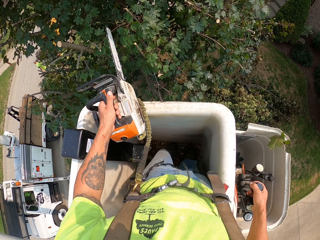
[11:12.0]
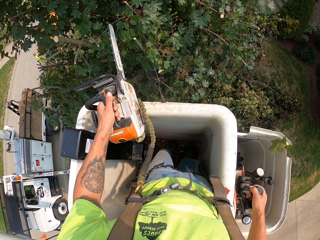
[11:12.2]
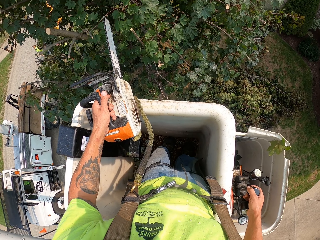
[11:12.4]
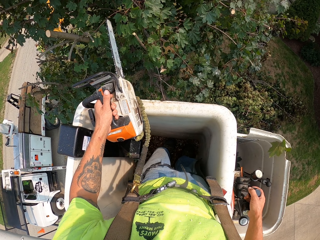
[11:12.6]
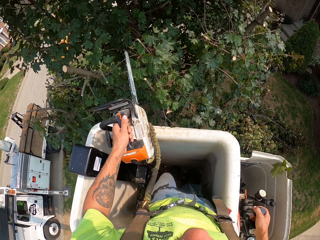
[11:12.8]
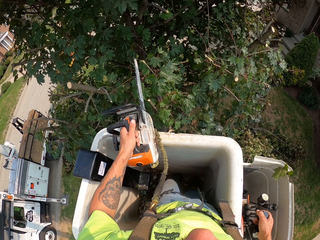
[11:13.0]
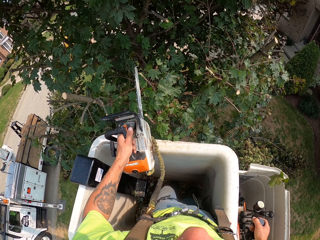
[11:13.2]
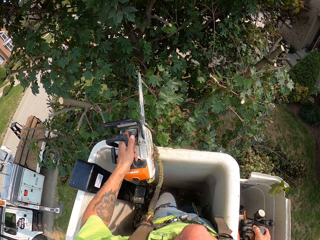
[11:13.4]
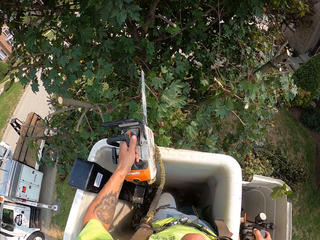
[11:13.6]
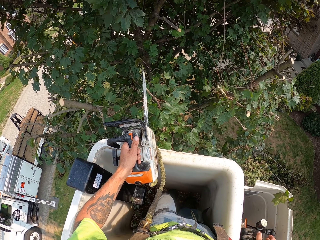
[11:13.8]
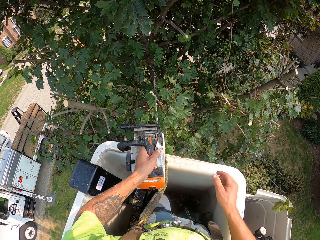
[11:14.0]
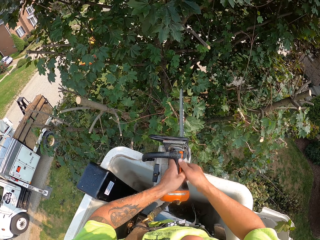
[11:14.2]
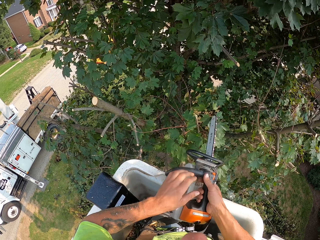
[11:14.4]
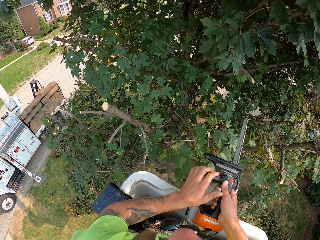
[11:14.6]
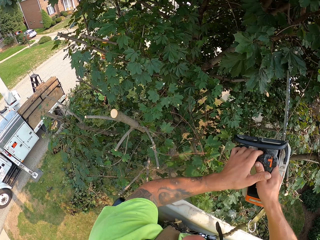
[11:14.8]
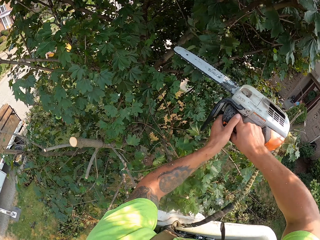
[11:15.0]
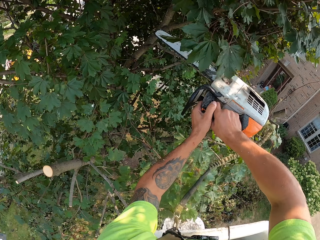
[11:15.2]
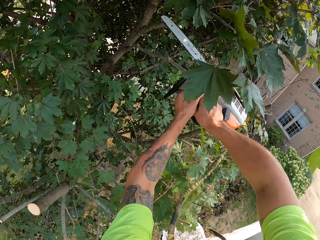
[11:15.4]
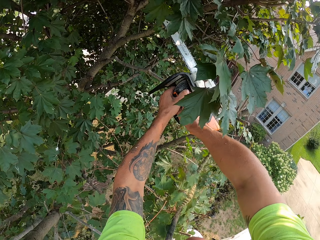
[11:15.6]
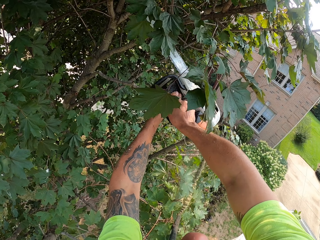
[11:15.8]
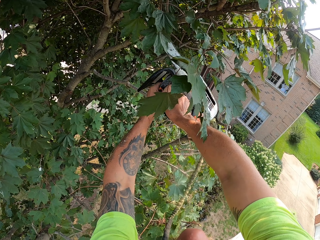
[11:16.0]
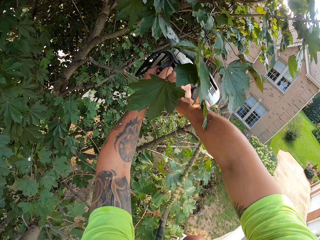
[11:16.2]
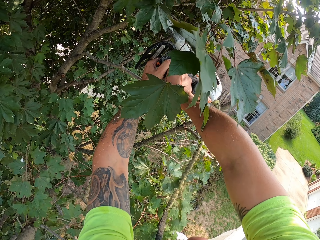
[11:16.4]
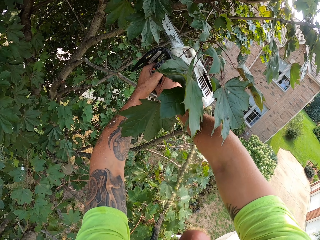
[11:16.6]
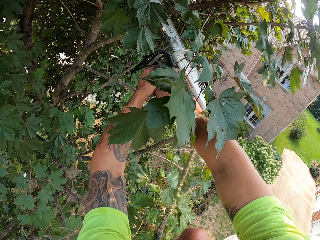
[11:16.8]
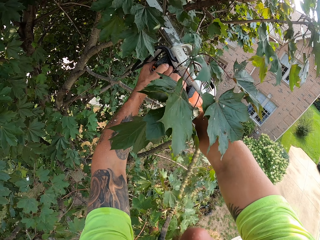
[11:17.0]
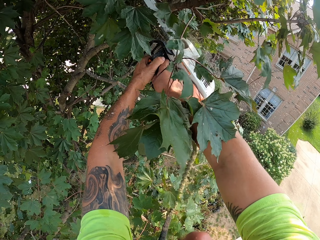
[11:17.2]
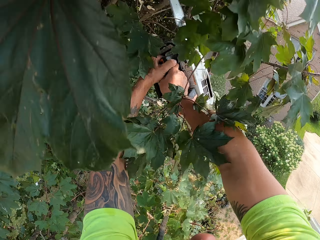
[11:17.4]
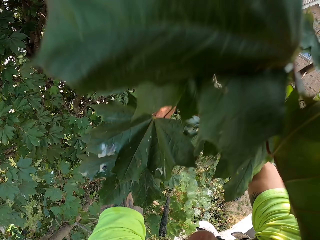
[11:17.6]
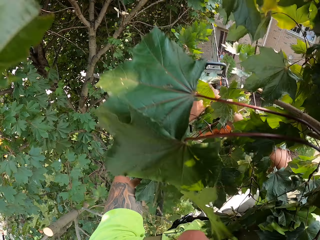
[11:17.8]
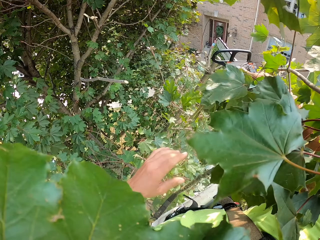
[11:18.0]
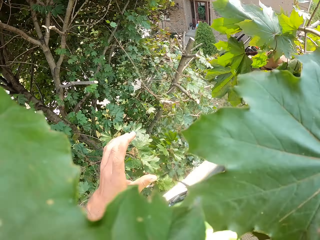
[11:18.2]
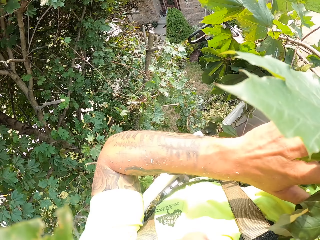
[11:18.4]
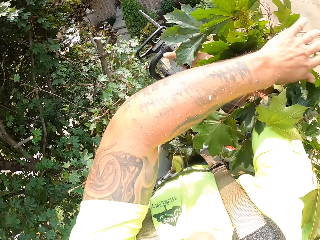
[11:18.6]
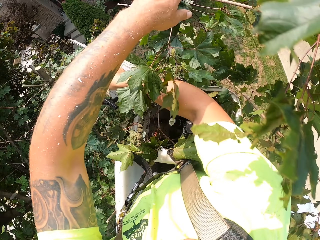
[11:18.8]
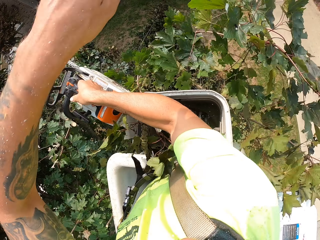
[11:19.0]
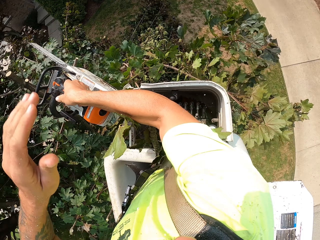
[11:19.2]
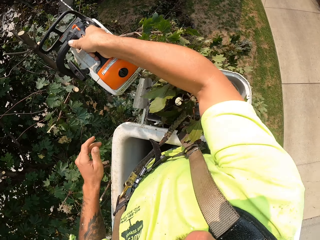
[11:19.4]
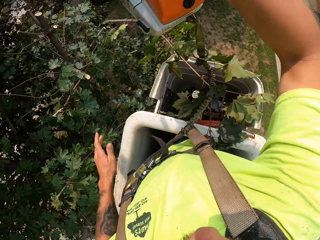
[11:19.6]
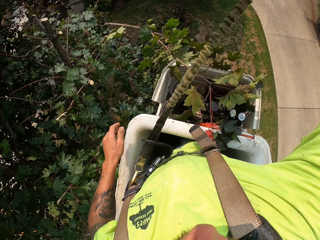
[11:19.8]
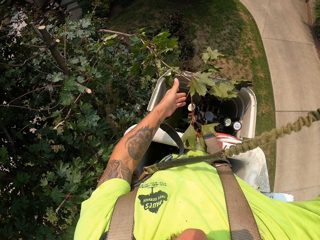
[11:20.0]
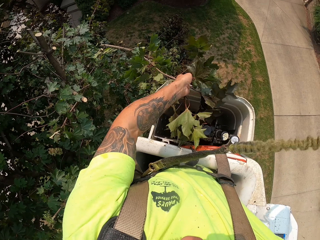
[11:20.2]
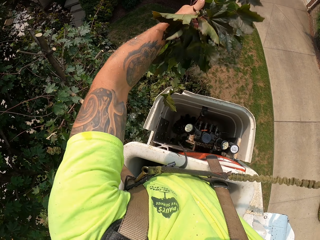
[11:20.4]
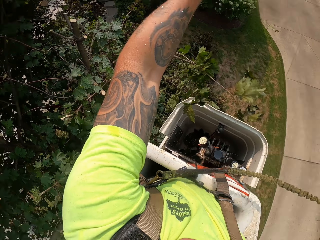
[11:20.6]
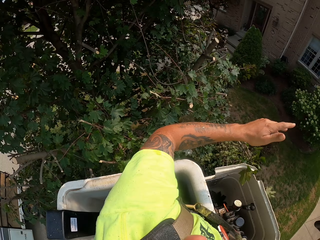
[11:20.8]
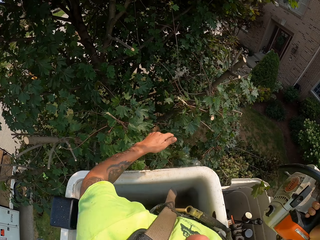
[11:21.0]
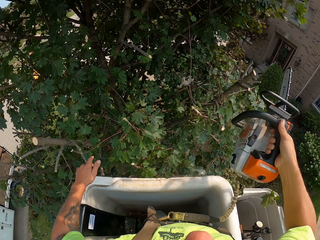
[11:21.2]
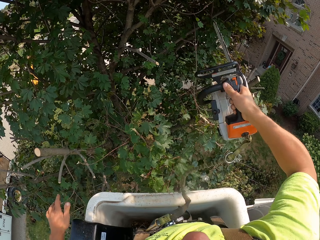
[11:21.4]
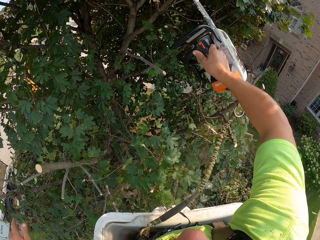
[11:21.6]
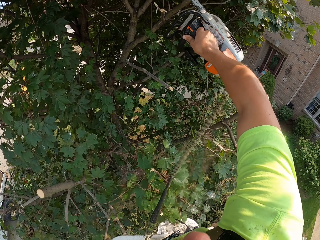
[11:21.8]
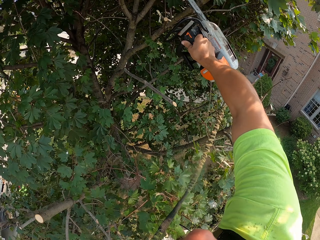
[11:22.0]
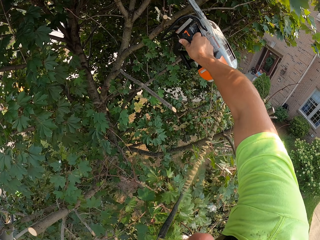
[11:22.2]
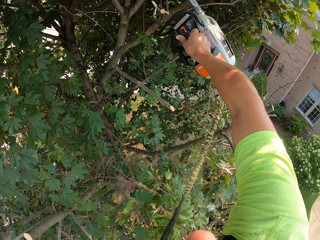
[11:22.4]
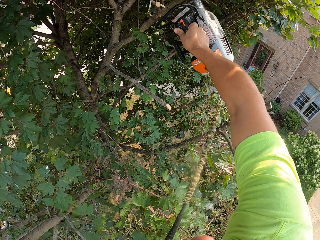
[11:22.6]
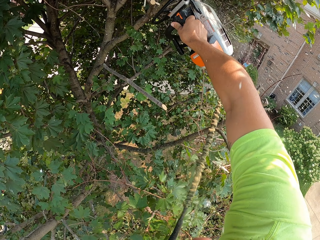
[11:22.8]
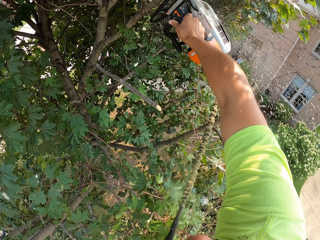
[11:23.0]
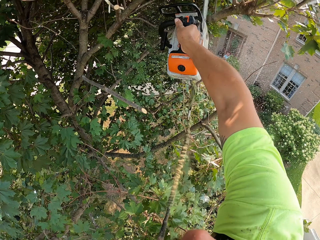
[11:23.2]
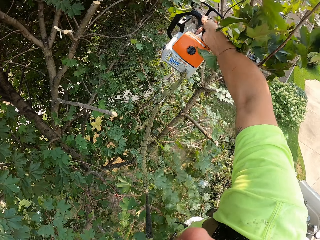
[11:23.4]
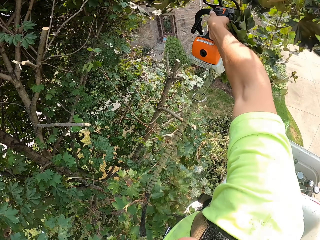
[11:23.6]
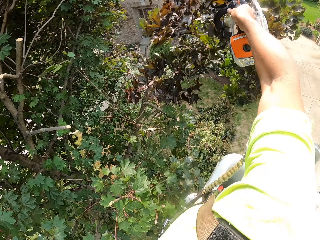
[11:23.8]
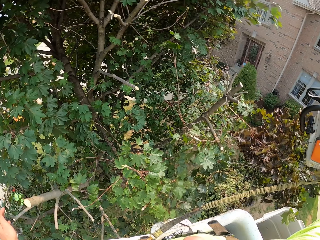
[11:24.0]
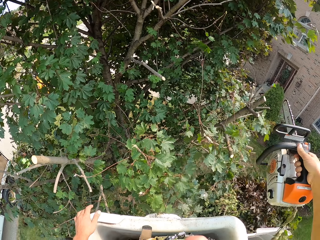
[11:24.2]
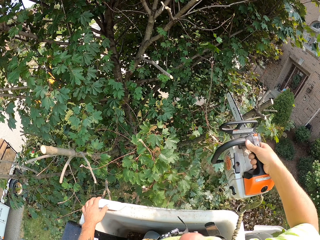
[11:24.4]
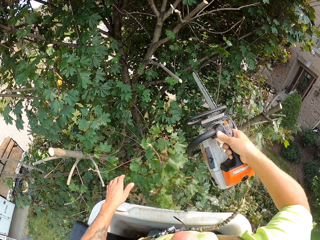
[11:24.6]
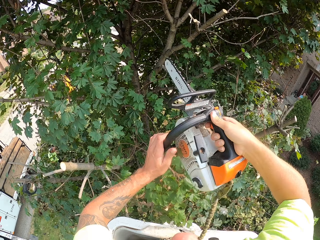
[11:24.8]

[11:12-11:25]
The camera wearer cuts branches of the tree with the chainsaw in both hands. He drops the branches of the tree with his left hand. He removes the tree branch from the bucket lift and throws the tree branch. He cuts a branch of the tree with the chainsaw in his right hand.

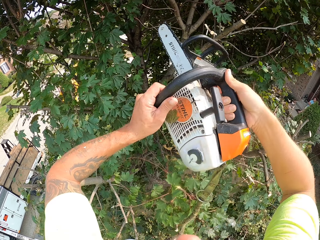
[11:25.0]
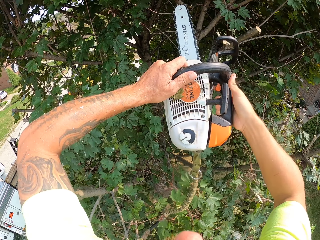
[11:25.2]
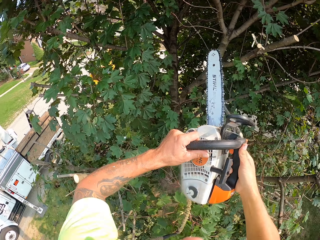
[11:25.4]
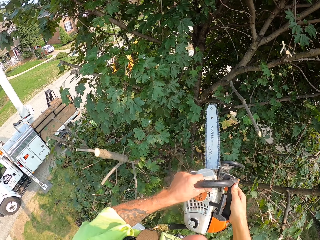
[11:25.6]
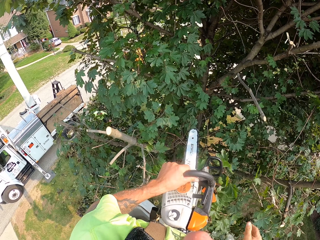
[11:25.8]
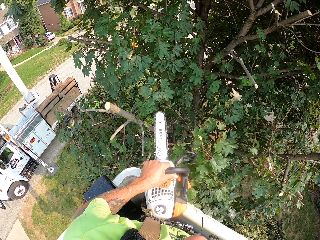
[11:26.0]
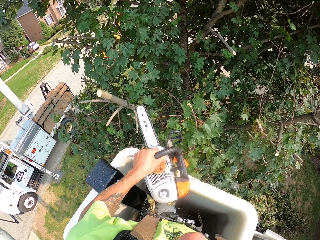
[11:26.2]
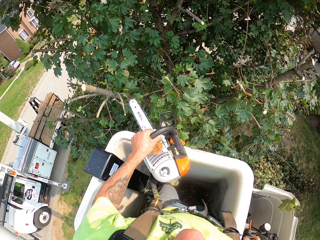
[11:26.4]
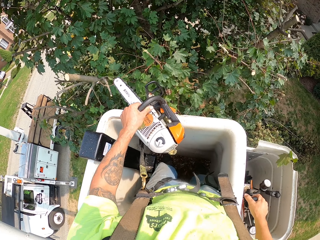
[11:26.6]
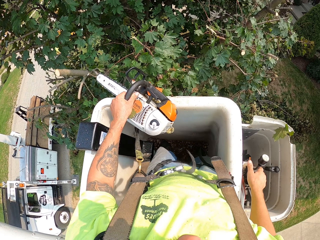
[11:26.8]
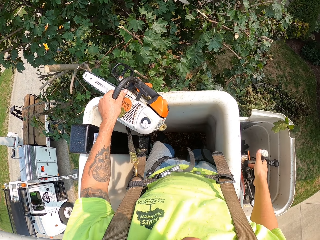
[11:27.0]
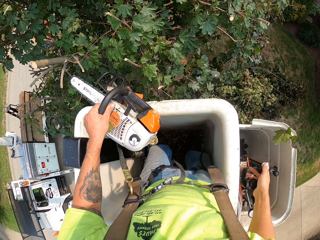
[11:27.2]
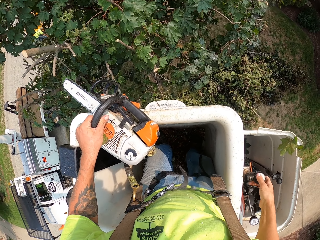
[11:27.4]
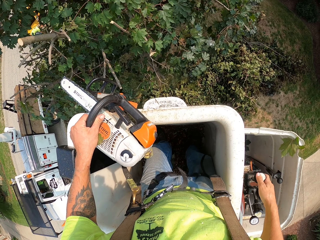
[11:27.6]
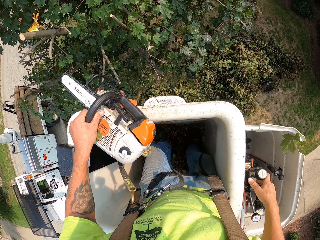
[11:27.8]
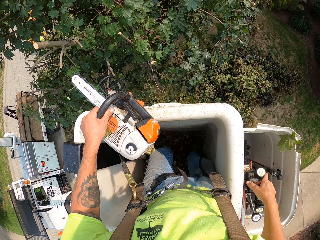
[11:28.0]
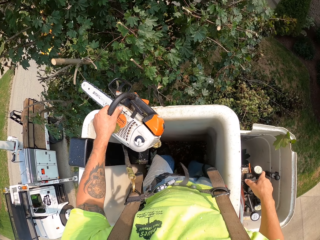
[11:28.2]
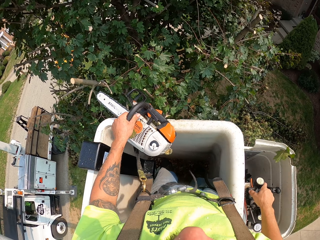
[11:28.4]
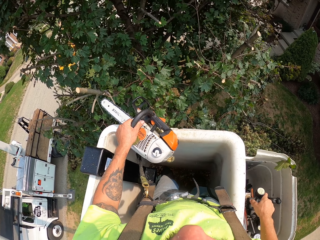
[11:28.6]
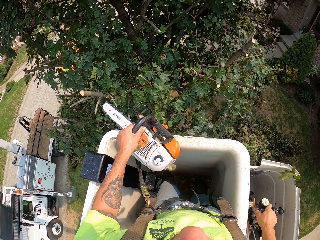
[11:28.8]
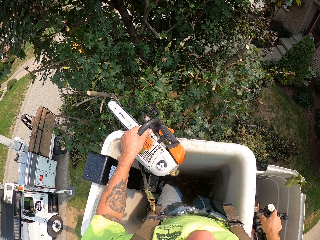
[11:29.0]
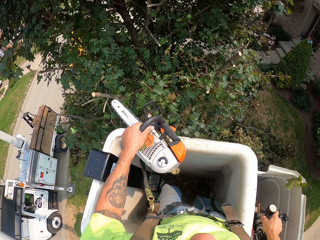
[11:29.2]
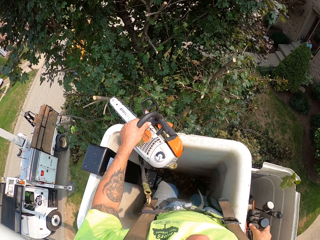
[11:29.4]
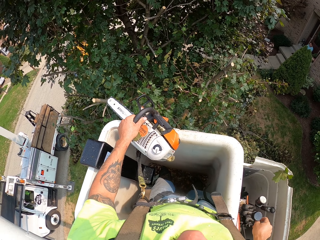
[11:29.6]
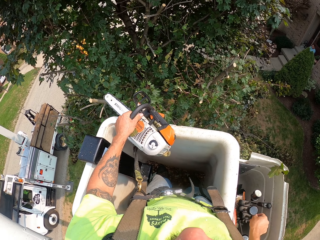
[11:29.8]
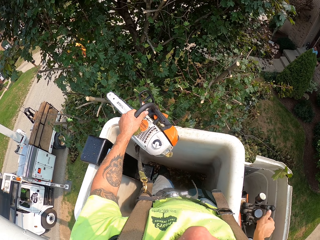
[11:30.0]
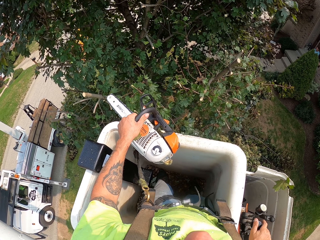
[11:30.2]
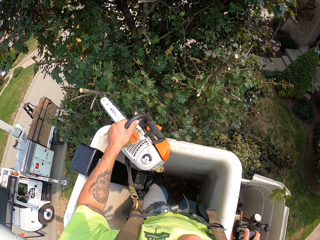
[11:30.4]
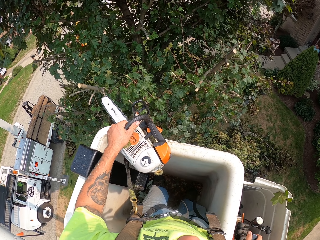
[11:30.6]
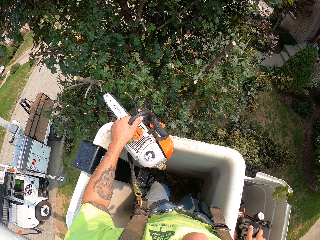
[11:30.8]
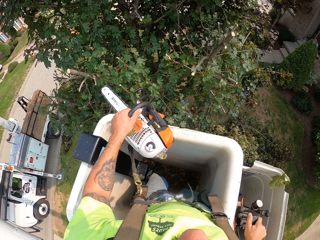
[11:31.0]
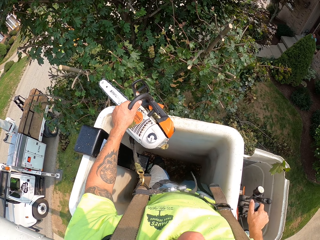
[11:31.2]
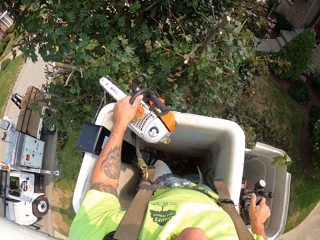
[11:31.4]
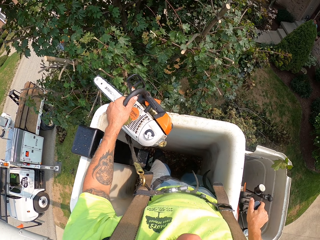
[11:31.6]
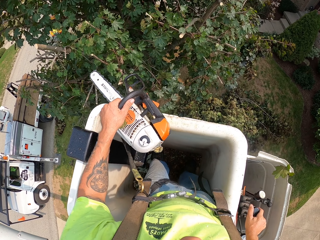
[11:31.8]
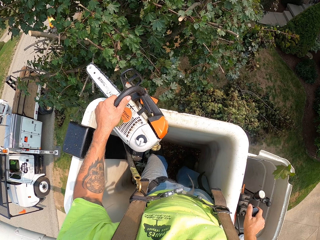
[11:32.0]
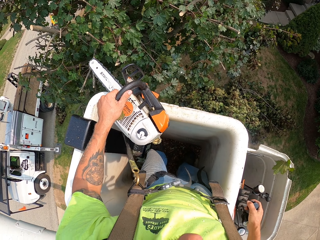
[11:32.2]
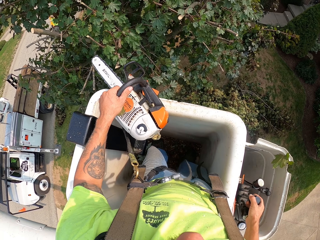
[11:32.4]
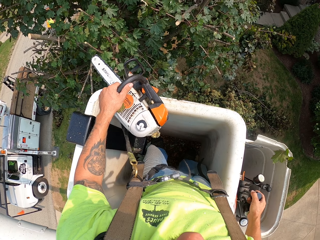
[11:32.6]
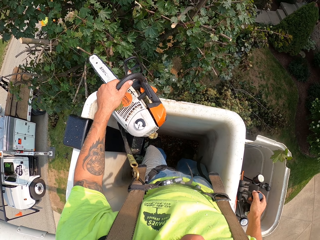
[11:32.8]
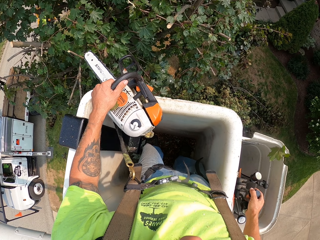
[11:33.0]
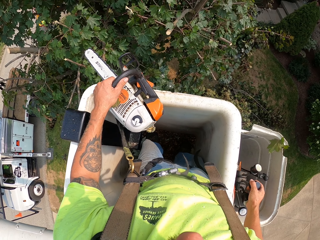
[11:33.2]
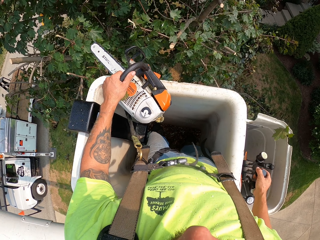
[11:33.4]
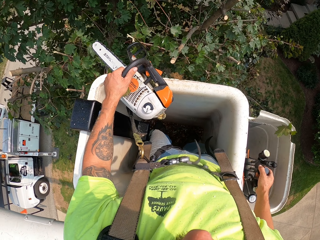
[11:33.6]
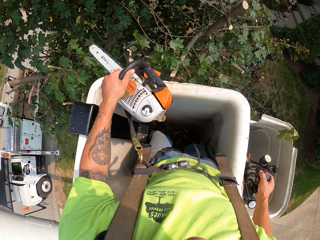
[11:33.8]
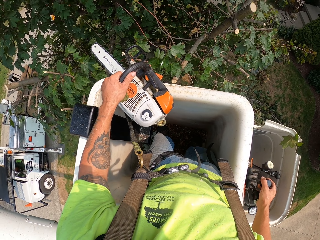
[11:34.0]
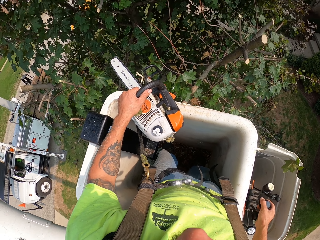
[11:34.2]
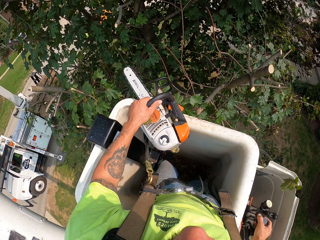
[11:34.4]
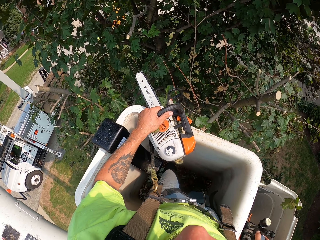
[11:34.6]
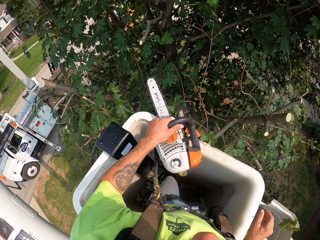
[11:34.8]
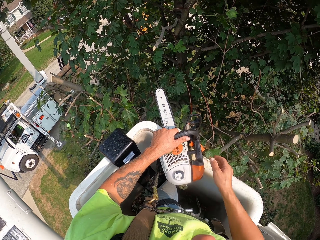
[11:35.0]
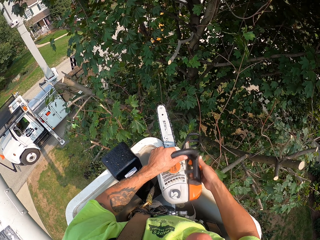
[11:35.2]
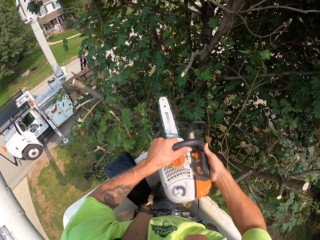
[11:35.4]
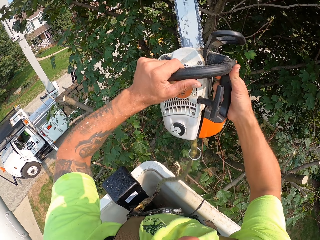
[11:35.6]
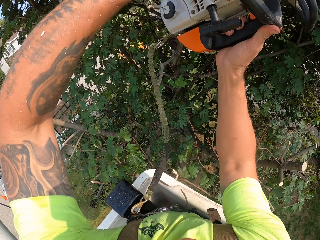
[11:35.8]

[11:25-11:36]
The camera wearer transfers the chainsaw to the left. He holds the chainsaw with his left hand. He operates the boom lift with his right hand.
